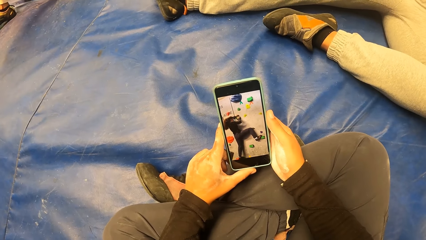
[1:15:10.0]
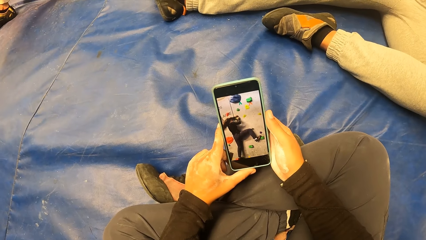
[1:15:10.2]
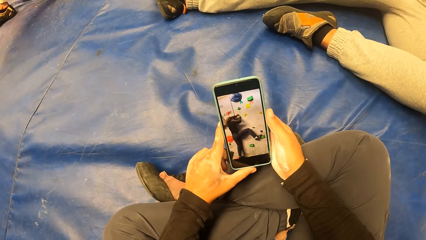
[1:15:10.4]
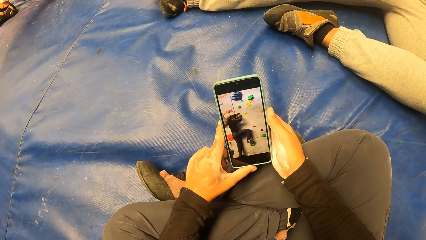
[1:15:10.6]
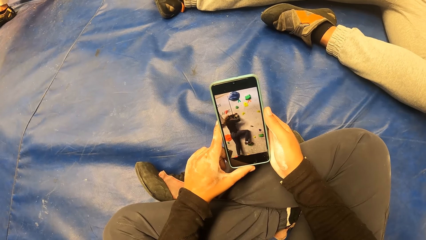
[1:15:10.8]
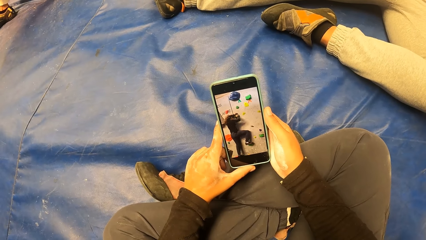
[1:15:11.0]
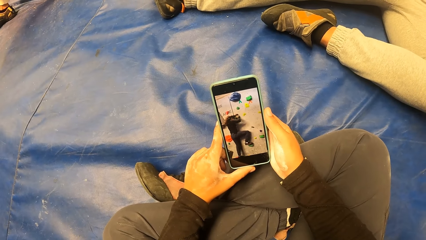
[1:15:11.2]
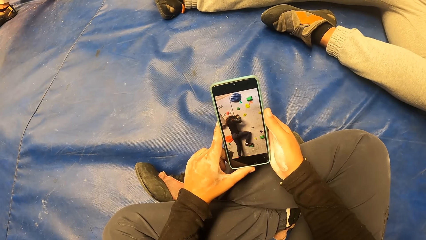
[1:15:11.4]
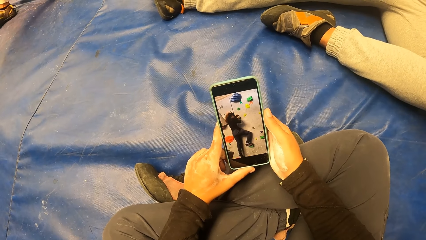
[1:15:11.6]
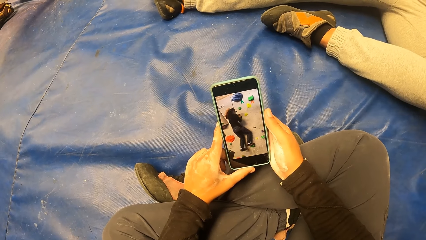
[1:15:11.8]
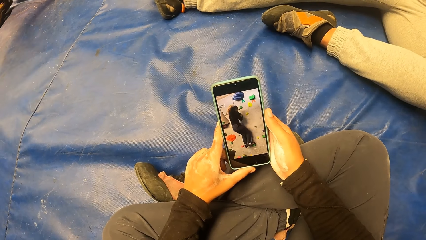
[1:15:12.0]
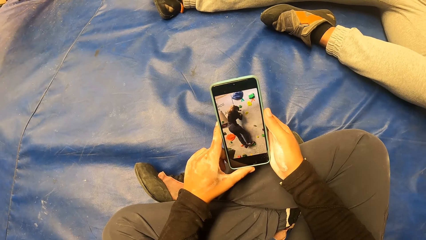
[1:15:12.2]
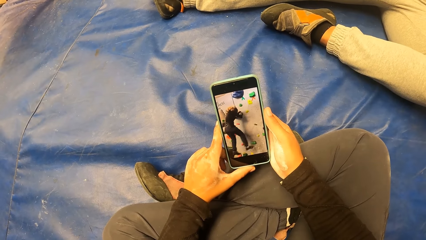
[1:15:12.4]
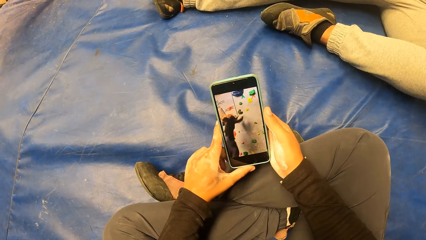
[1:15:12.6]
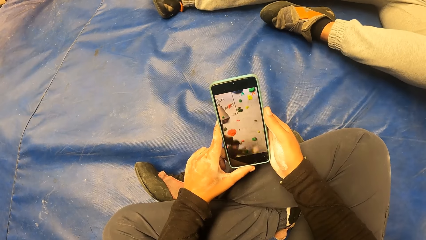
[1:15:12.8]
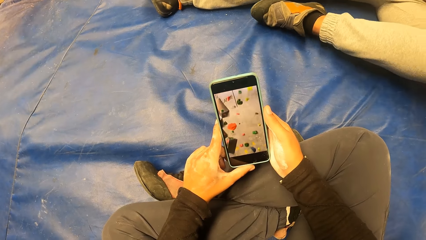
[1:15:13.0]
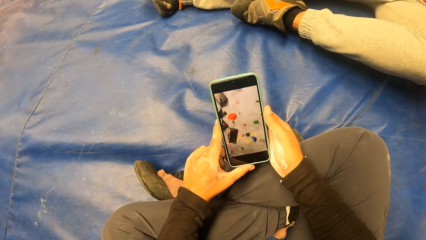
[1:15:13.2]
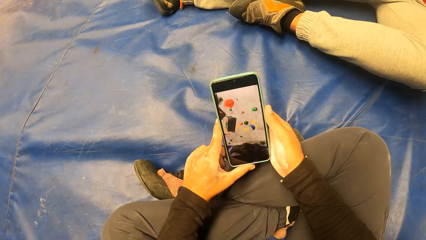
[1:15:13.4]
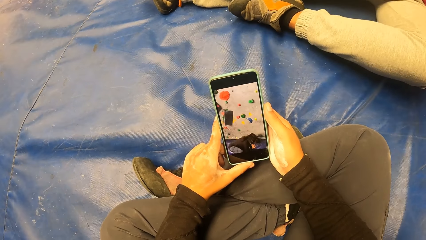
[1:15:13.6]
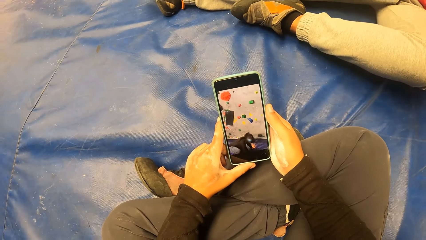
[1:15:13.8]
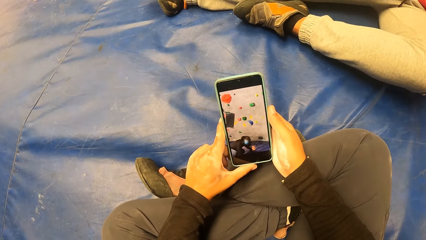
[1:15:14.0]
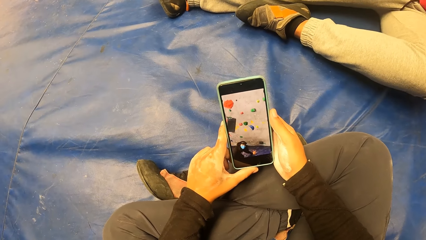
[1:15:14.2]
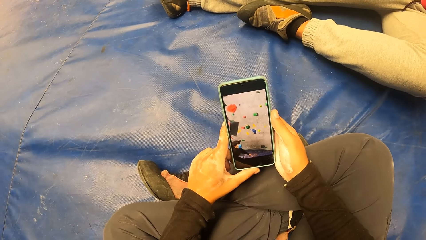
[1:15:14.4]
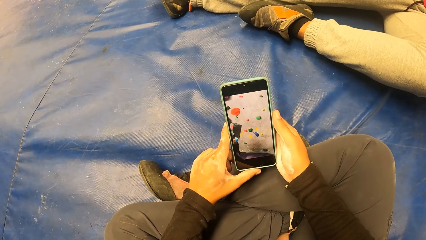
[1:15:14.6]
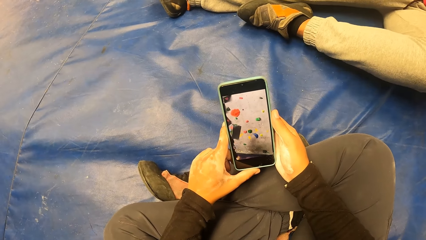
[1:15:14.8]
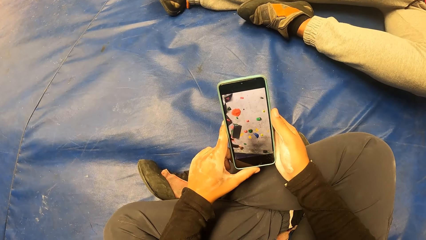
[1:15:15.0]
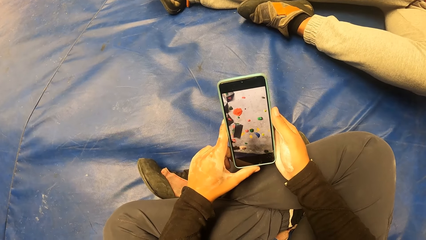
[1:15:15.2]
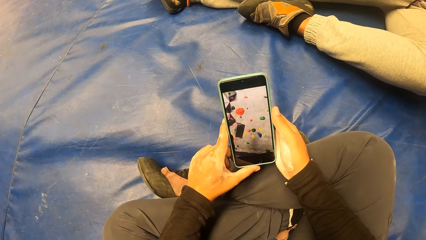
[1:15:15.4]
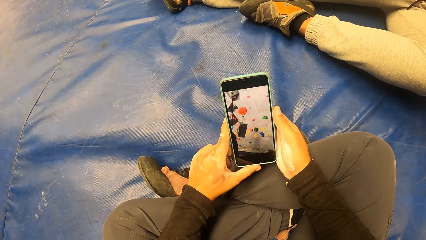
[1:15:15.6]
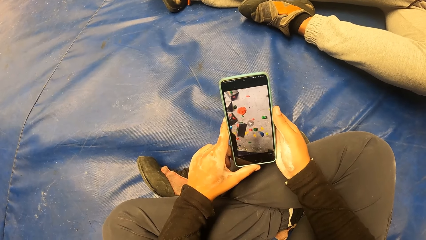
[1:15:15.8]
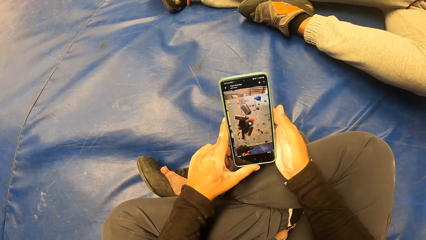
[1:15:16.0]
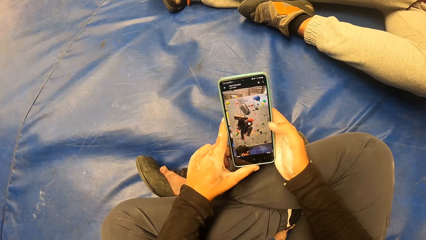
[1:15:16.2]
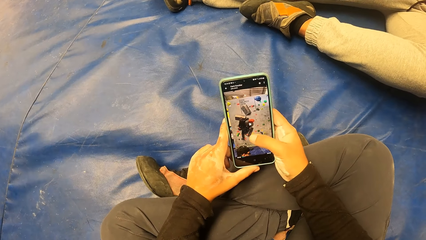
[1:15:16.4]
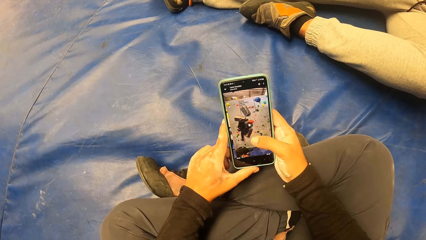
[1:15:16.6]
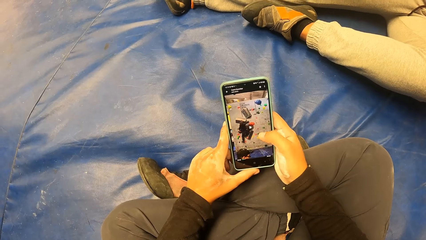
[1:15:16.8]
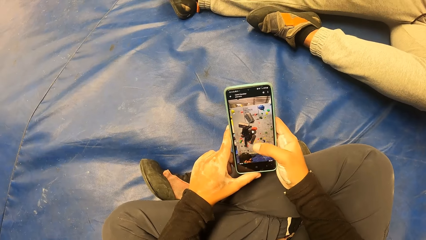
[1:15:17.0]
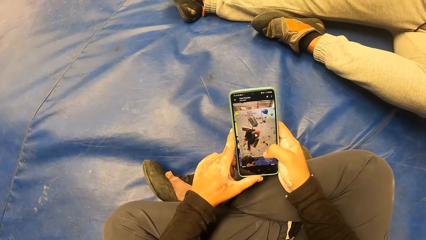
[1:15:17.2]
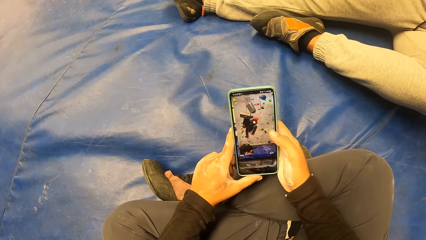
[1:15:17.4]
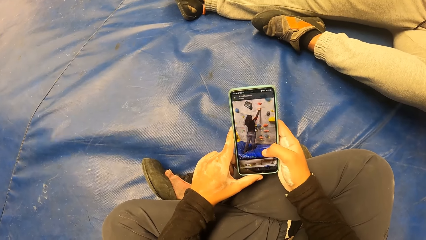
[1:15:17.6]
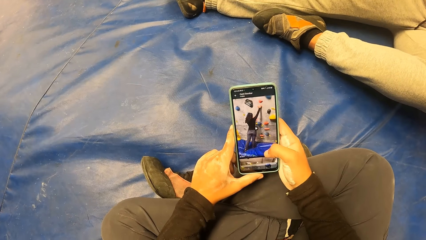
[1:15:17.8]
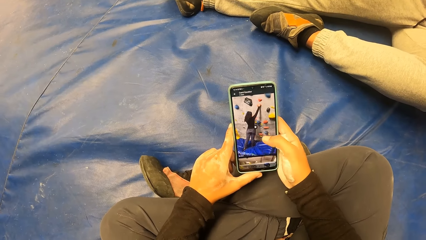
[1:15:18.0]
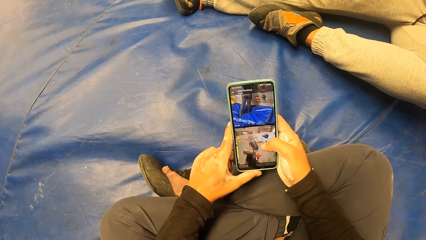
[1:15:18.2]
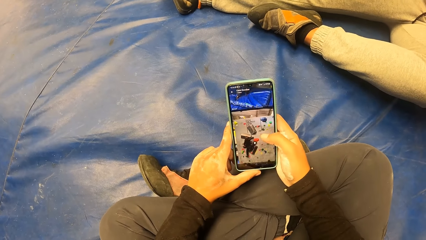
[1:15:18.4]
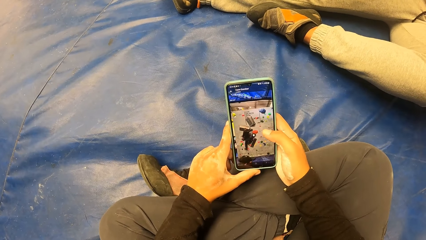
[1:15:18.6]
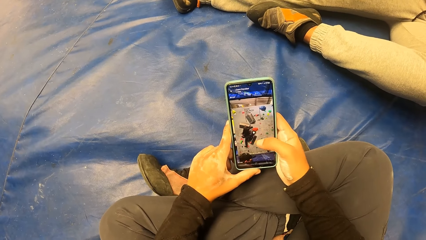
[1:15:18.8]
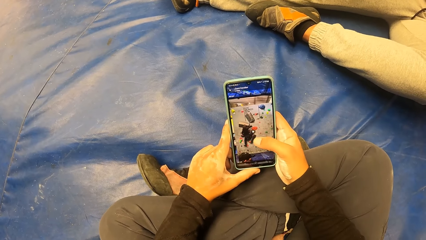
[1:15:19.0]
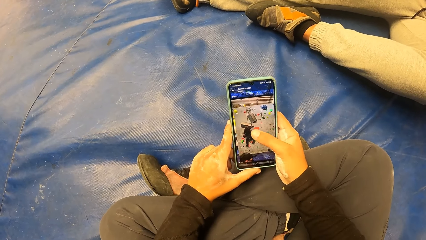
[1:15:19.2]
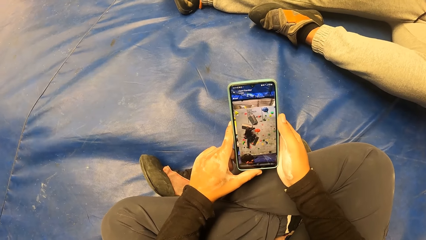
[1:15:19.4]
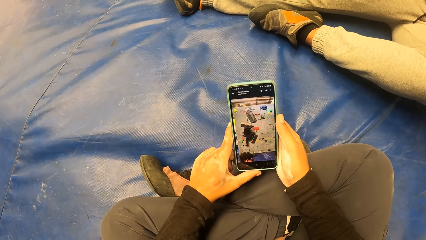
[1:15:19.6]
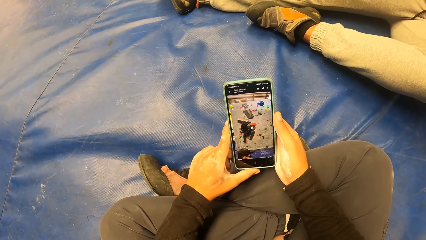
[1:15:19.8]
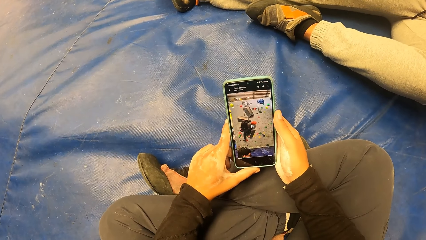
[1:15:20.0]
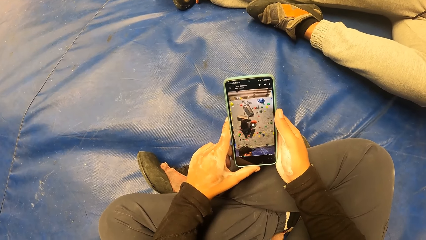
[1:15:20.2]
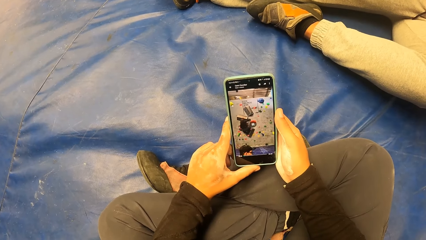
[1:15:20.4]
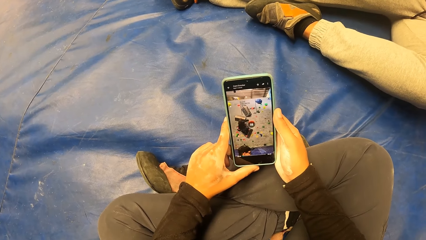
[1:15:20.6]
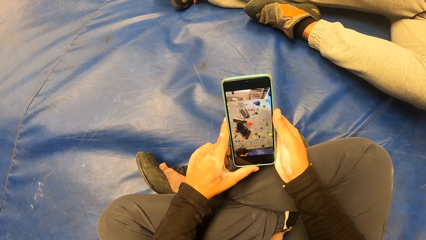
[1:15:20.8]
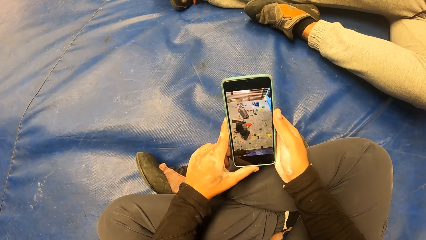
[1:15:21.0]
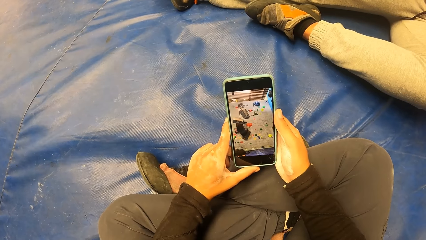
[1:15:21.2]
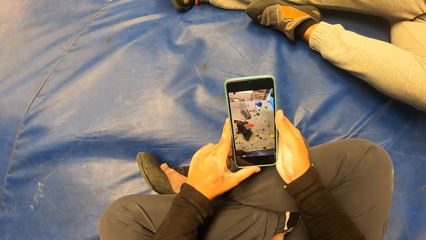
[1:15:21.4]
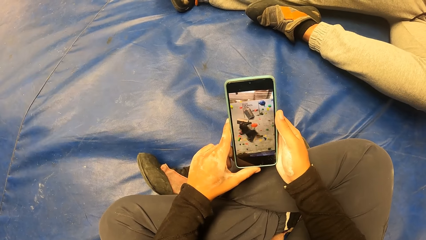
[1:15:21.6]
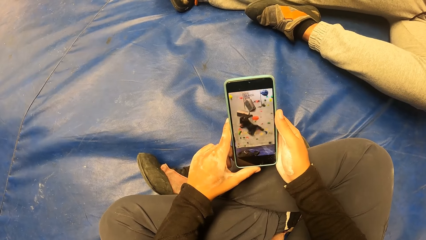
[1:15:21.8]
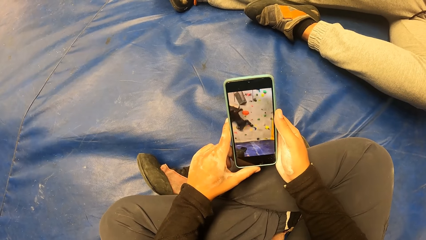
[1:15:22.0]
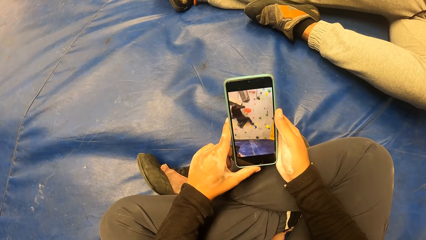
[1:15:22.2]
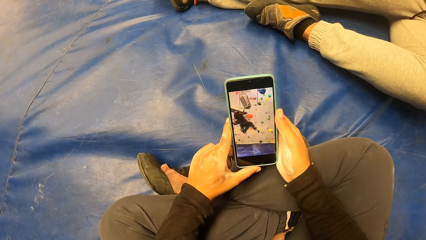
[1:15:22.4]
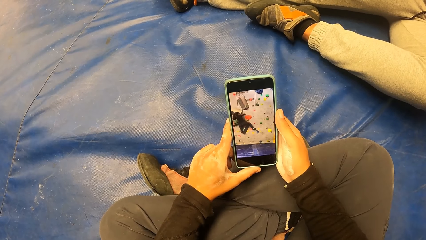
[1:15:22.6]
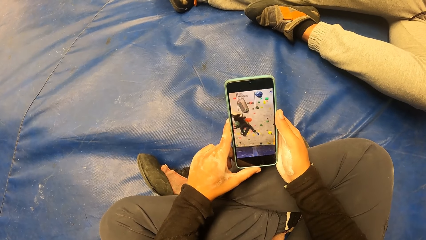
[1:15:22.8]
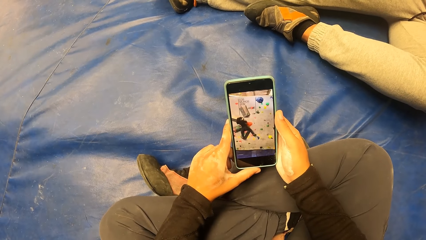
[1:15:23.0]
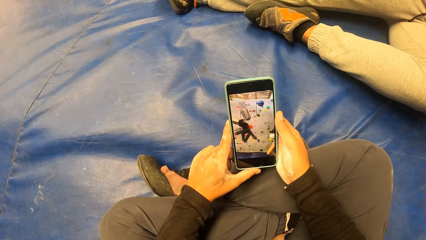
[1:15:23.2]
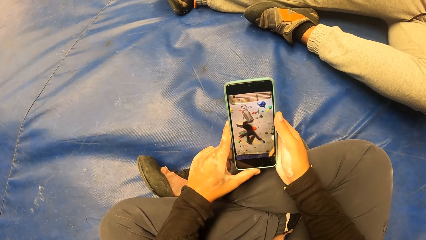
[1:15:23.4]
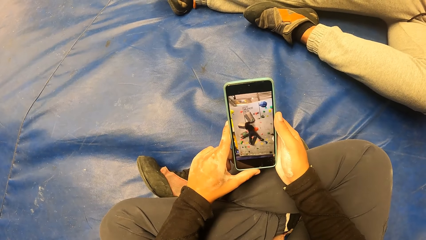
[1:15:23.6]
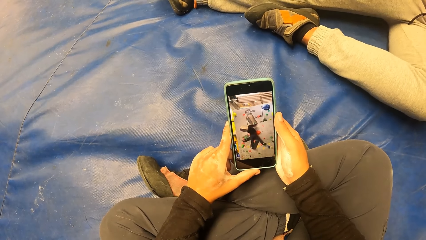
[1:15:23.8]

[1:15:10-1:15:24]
The camera wearer operates a phone.

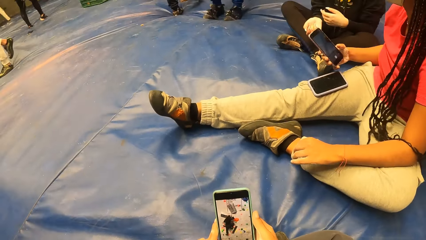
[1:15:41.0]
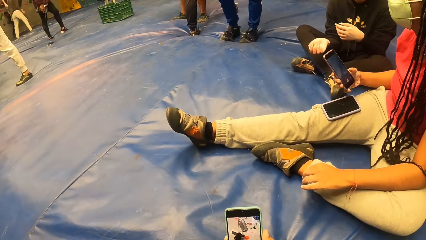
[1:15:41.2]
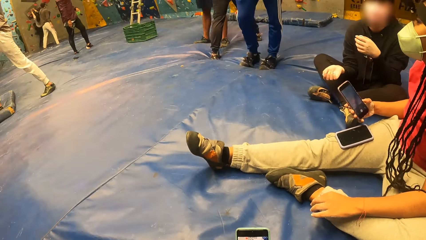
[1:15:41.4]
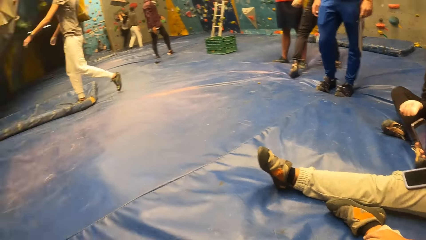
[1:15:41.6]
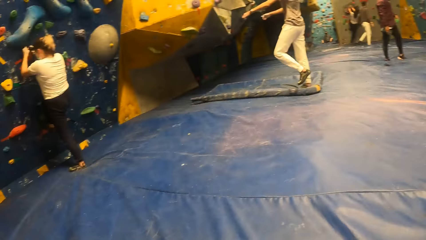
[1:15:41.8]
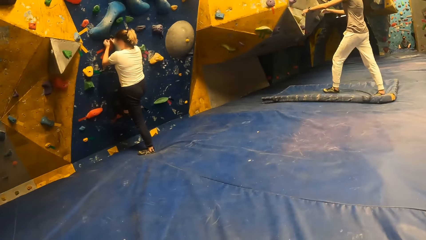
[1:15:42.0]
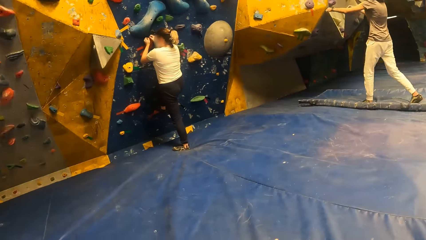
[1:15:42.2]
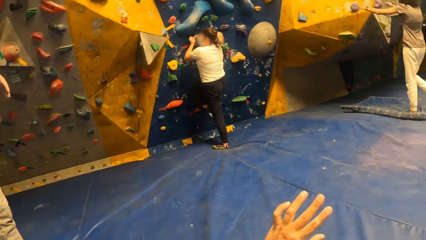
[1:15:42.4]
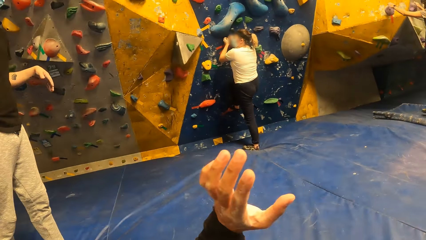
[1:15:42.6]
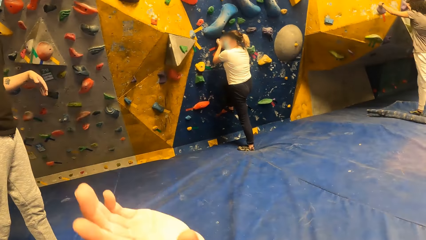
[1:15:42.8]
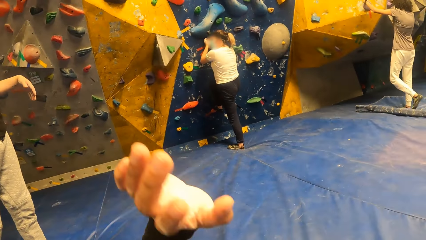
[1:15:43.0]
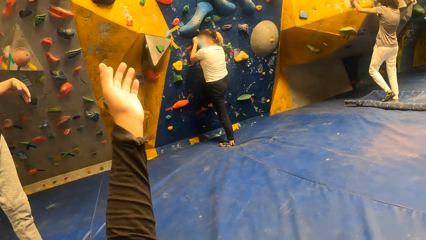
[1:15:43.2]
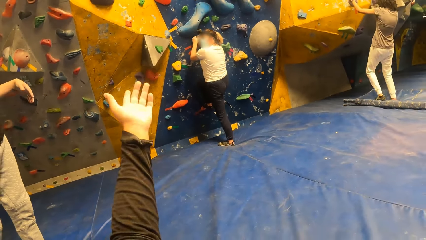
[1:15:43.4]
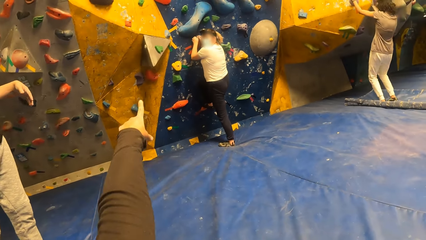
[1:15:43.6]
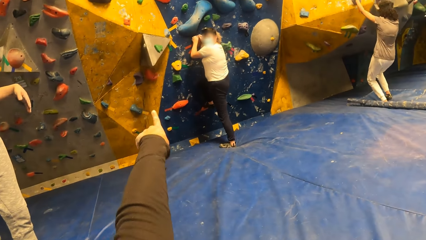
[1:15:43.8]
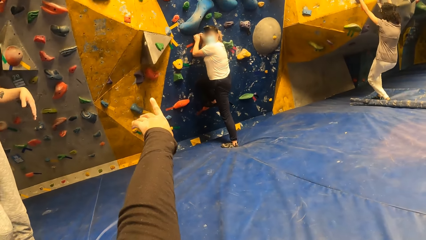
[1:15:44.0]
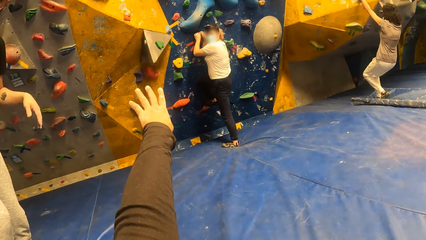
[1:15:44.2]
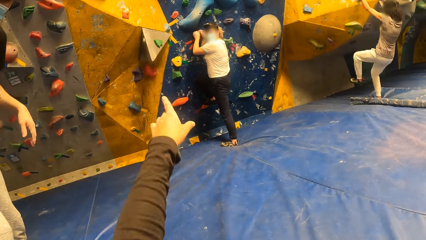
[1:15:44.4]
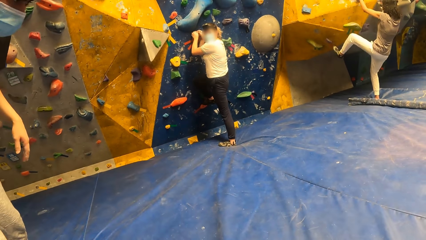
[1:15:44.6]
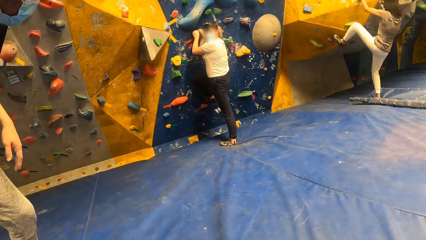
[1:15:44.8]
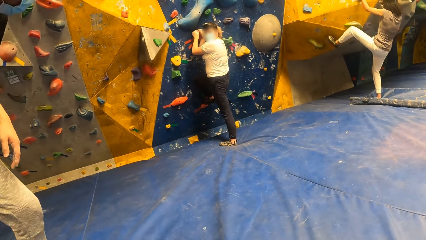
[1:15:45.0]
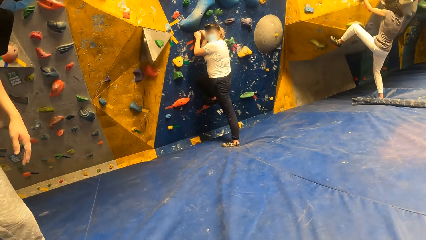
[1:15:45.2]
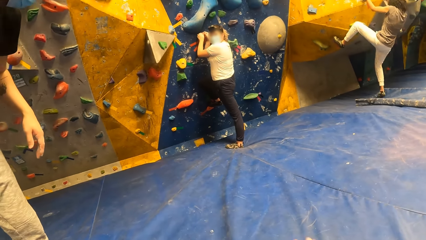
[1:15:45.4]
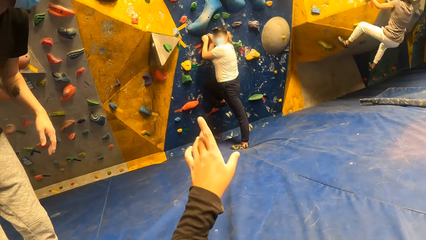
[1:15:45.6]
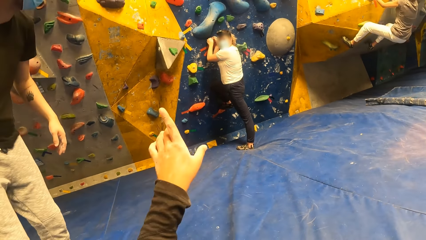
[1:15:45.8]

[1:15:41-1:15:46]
The camera wearer interacts with a man and a woman. Another woman climbs a climbing wall with both hands.
